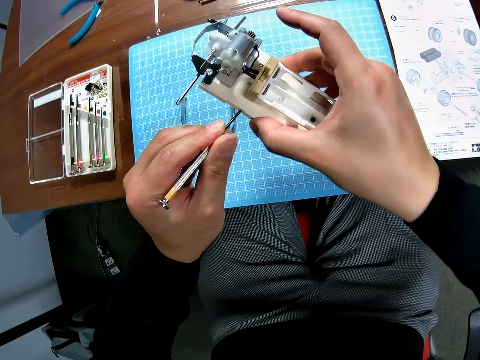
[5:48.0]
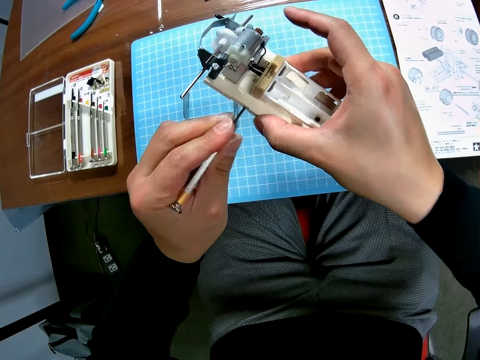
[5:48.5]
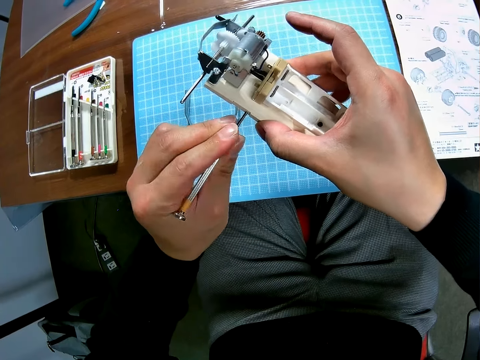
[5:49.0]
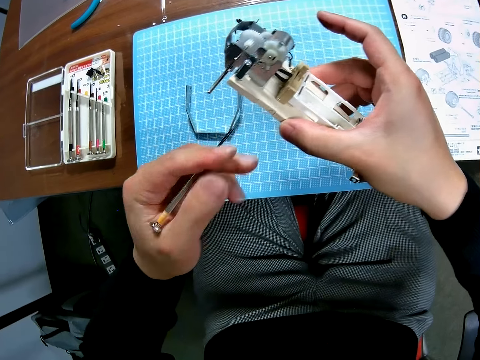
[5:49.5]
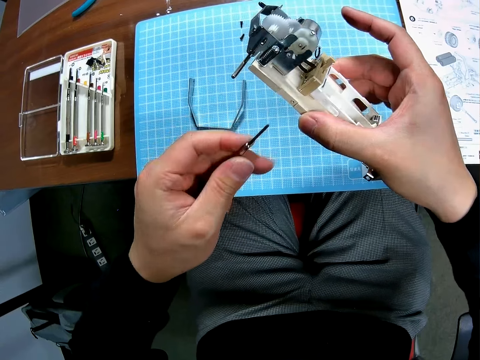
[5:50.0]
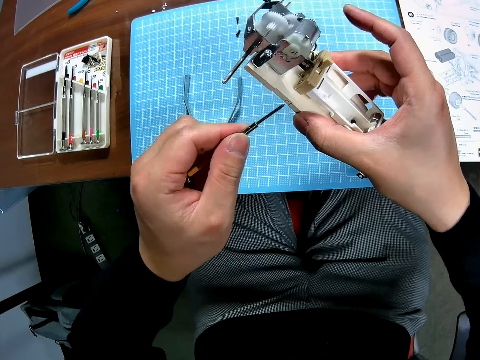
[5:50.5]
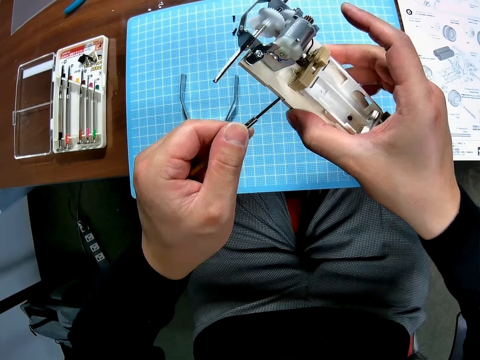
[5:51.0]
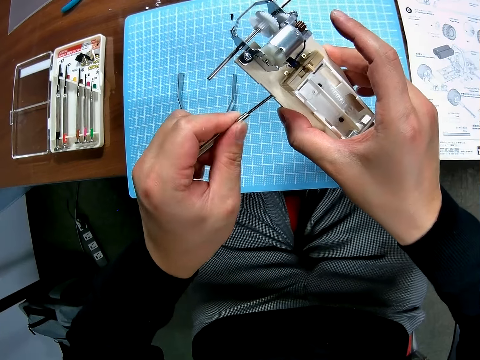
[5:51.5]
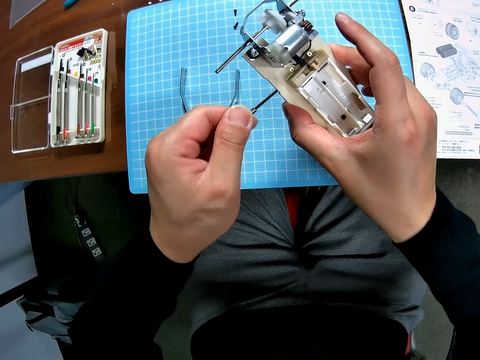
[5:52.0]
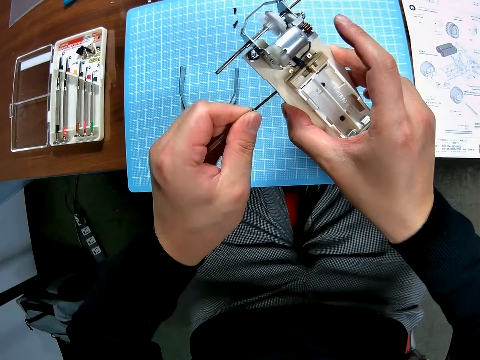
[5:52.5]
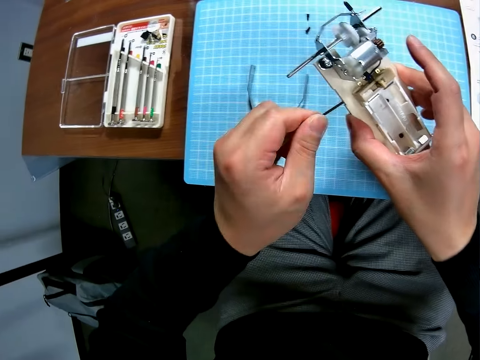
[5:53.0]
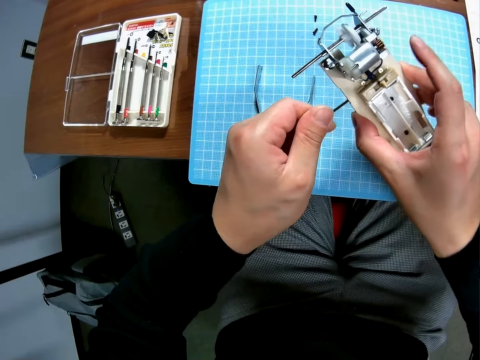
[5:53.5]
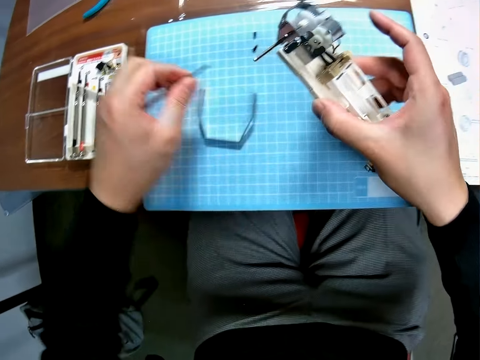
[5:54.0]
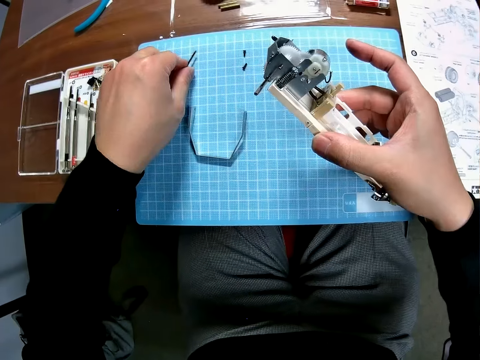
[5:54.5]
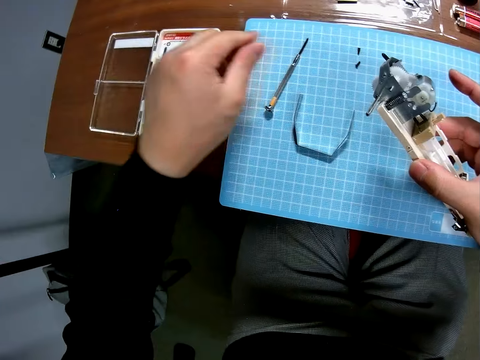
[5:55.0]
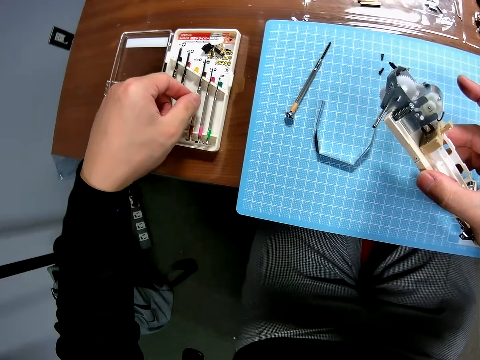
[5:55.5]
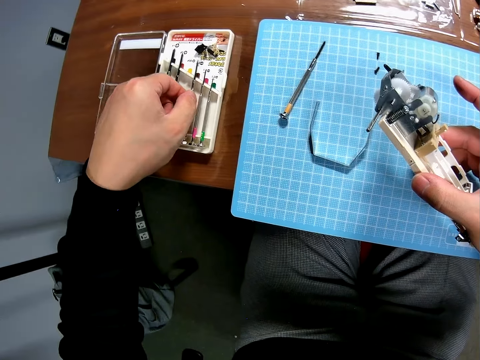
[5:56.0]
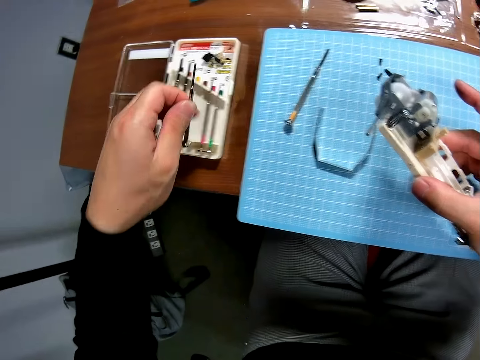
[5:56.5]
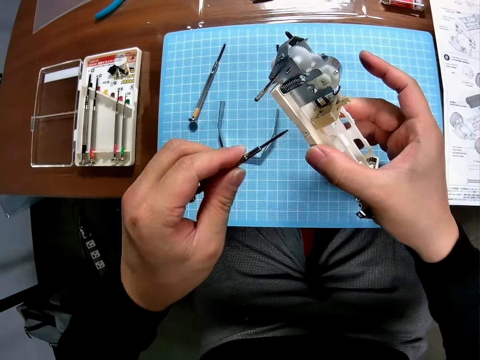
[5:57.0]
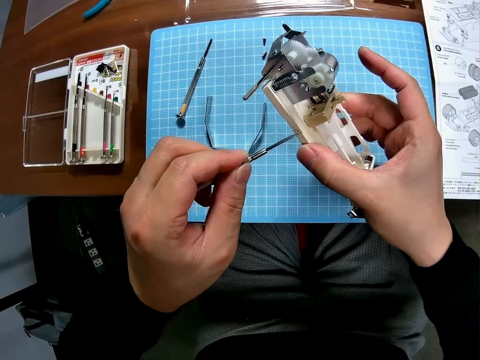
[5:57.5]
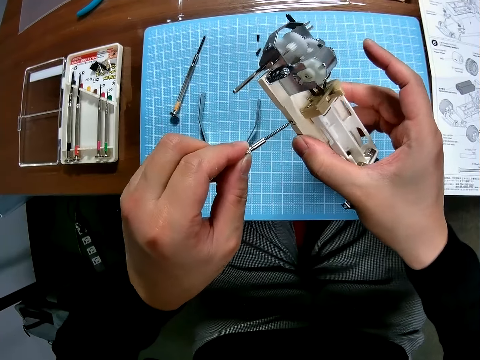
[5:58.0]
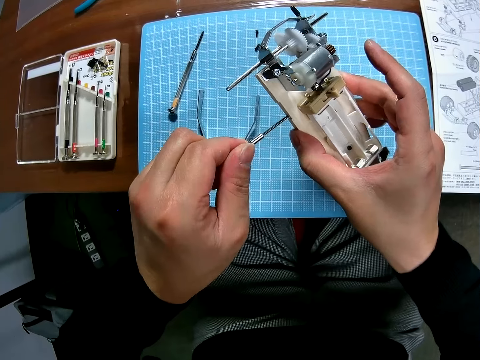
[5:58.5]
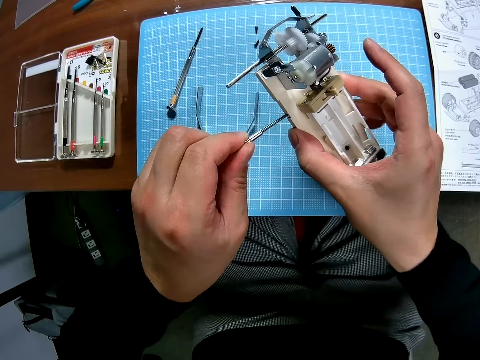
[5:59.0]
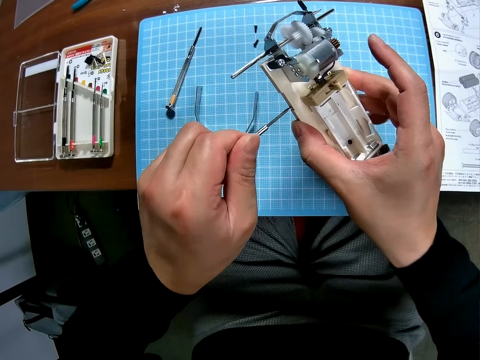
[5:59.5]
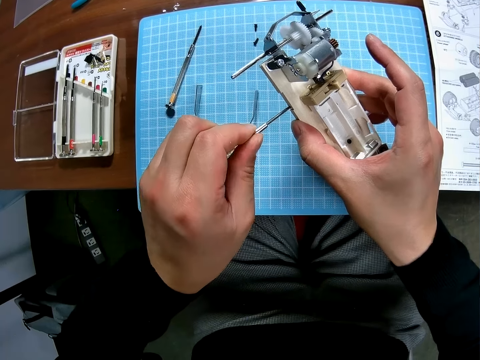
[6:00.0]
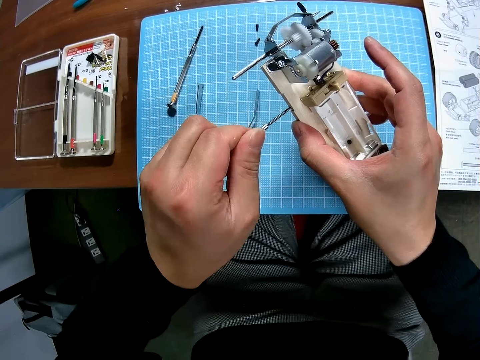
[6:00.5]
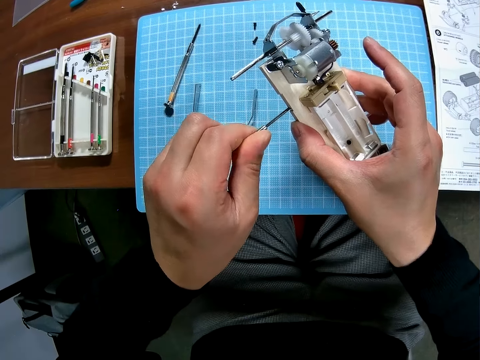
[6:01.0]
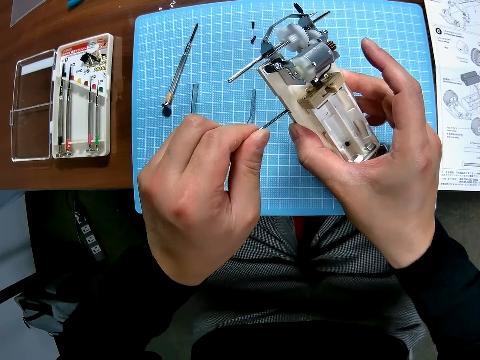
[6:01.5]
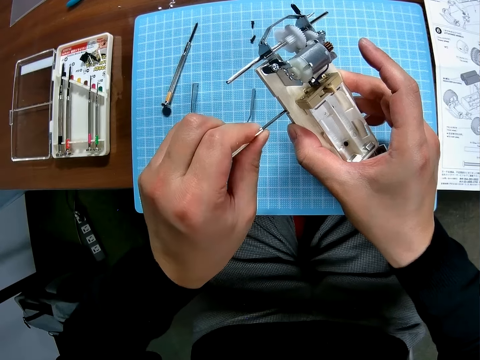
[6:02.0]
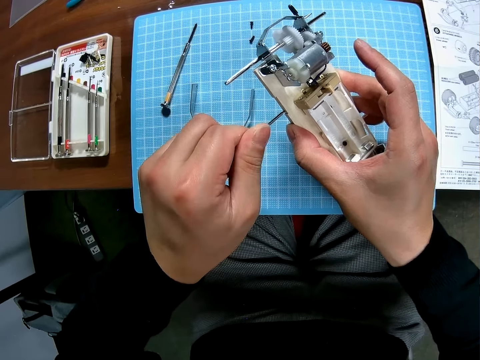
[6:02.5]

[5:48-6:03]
The camera wearer drops the screwdriver on the table. They pick up a screwdriver from the toolbox. They screw the undercarriage.

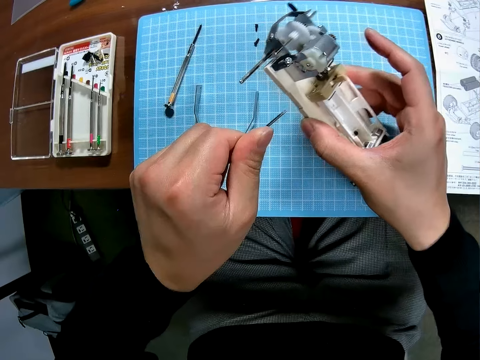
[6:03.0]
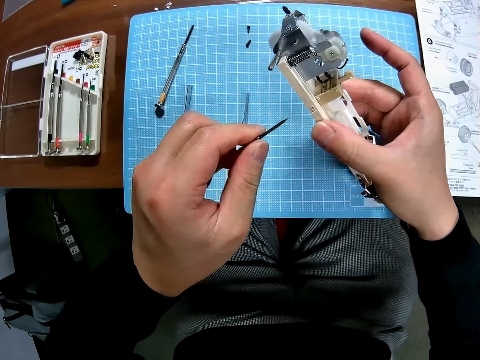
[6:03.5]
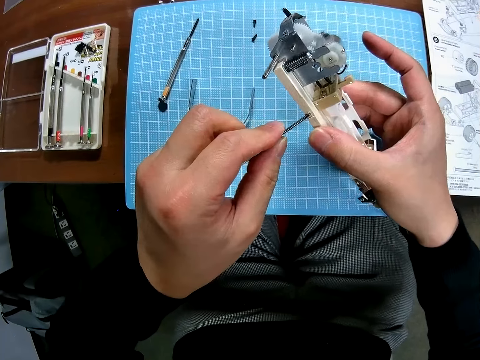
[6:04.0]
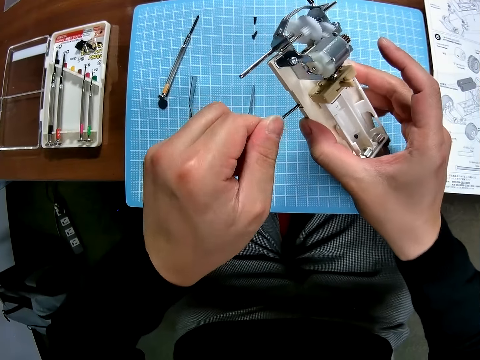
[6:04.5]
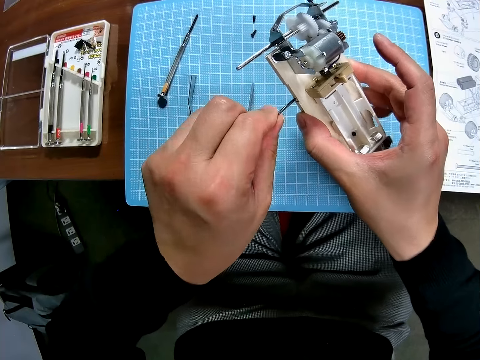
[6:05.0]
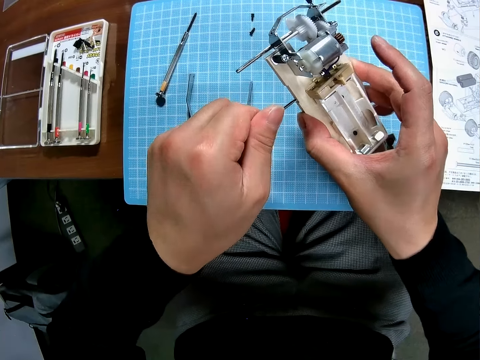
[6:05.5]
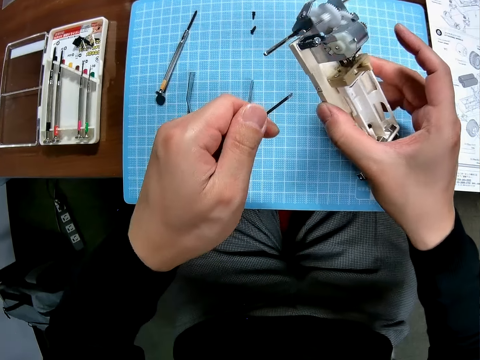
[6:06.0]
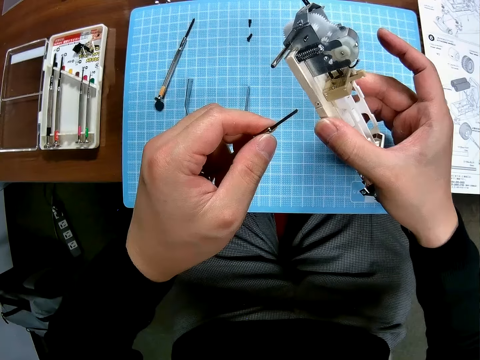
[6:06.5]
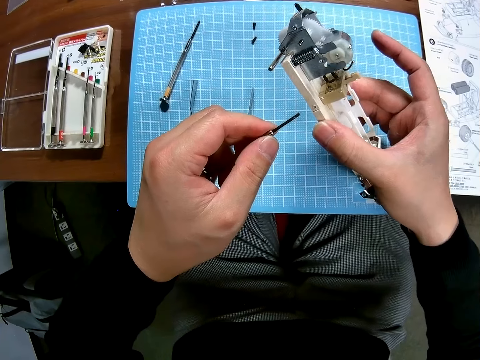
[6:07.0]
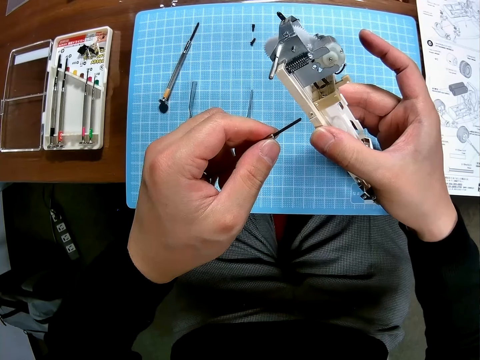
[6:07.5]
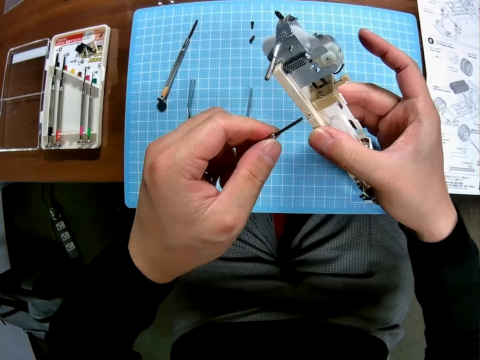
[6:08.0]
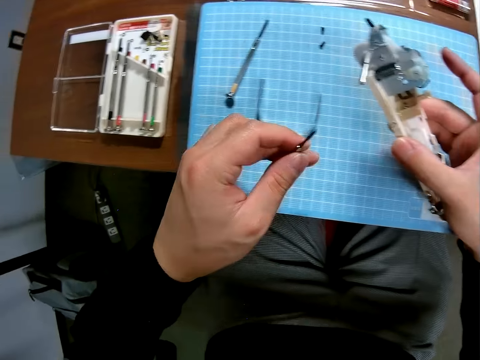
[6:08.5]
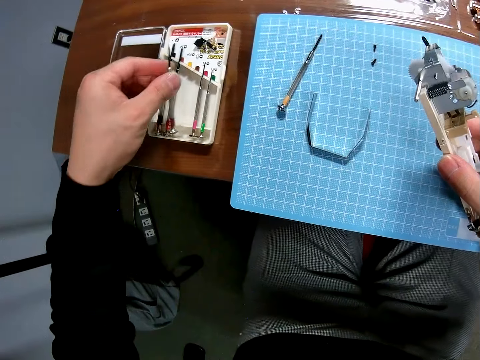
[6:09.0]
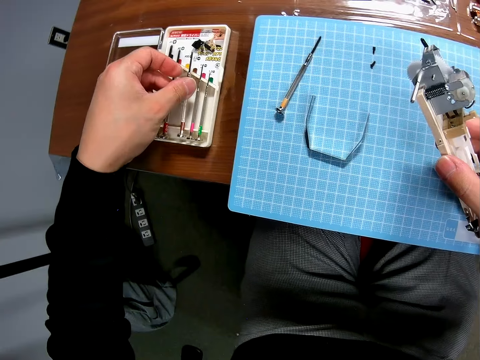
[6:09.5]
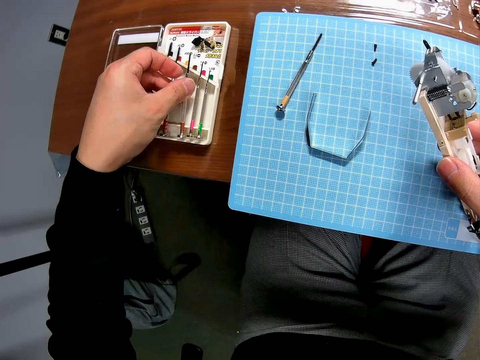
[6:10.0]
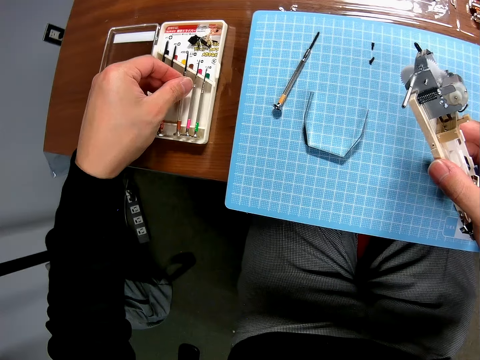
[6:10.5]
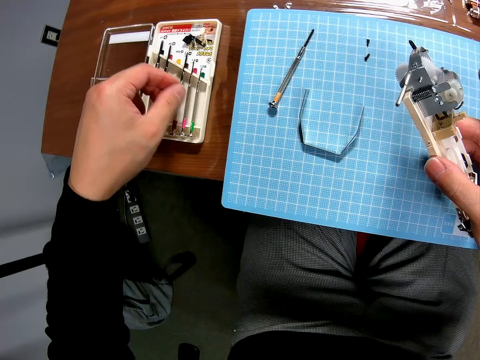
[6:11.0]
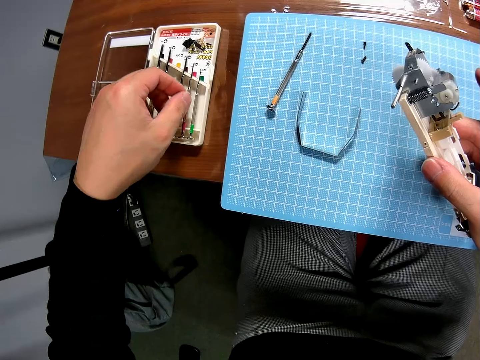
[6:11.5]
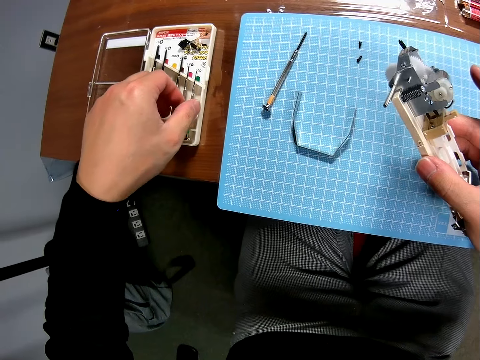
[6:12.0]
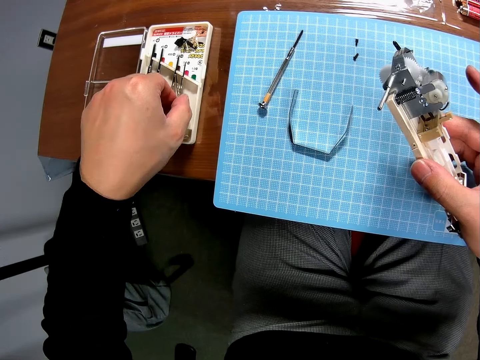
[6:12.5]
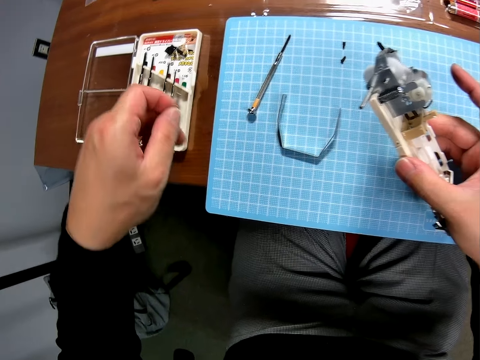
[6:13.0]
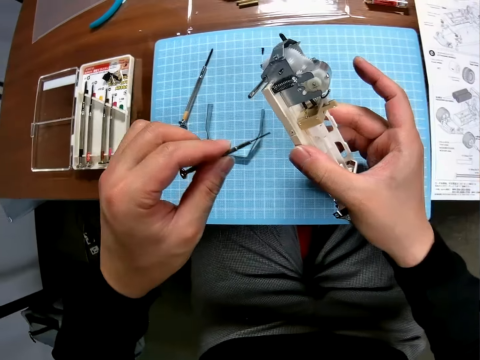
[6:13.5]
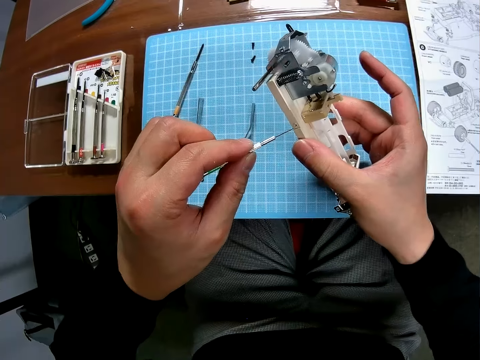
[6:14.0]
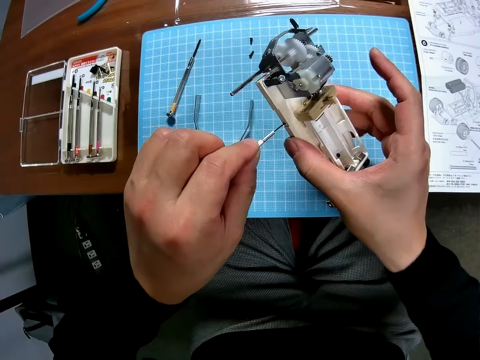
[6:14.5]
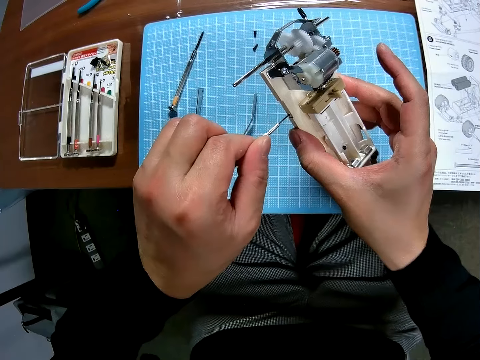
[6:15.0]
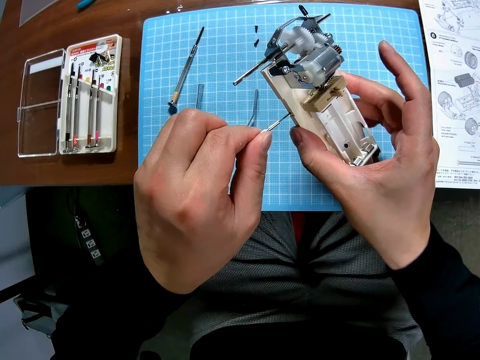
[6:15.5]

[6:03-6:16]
The camera wearer drops the screwdriver in the toolbox. They pick up another screwdriver from the toolbox. They screw the undercarriage.
